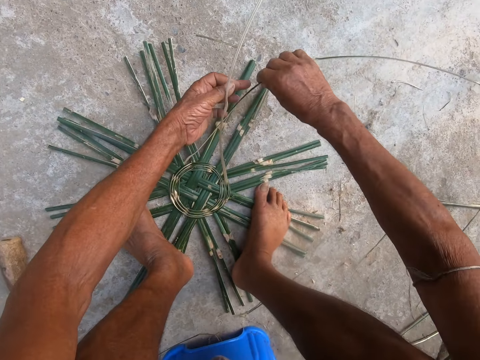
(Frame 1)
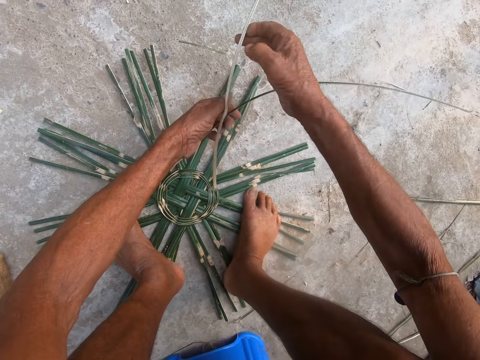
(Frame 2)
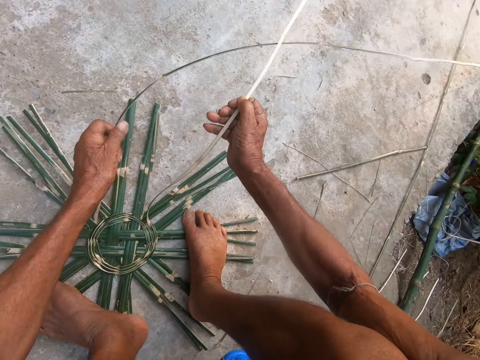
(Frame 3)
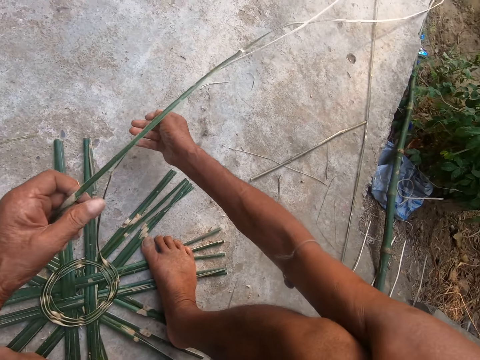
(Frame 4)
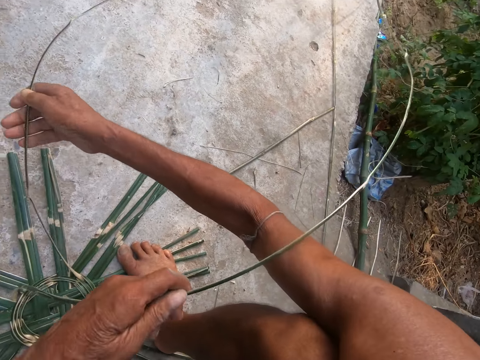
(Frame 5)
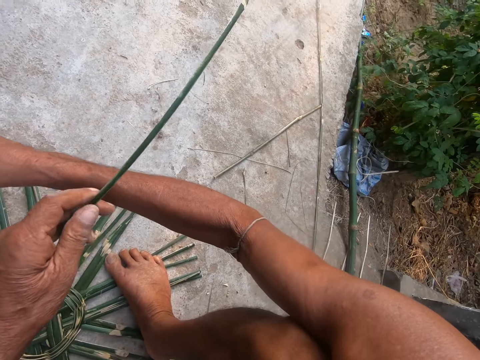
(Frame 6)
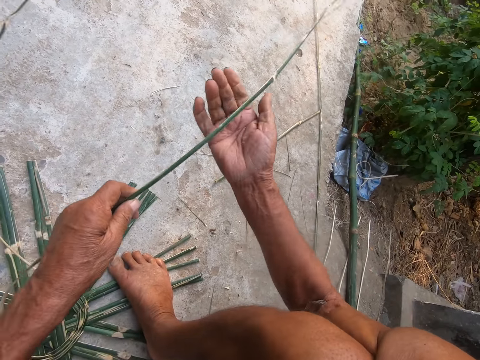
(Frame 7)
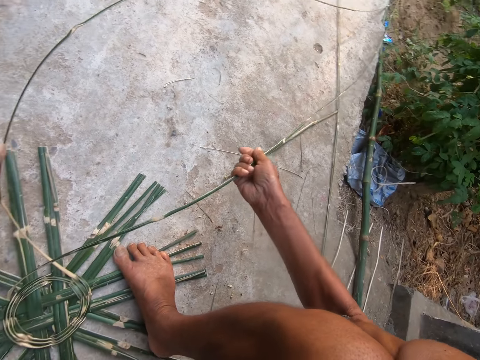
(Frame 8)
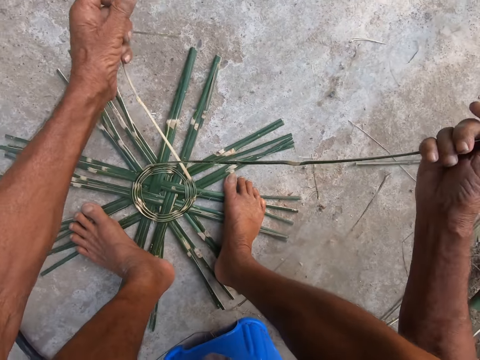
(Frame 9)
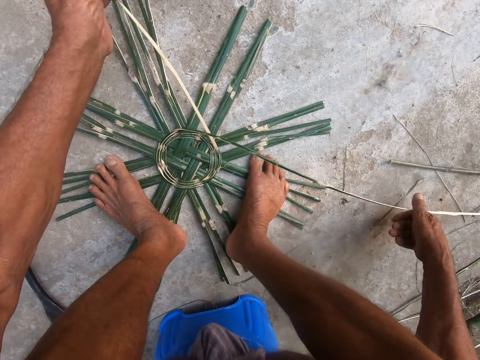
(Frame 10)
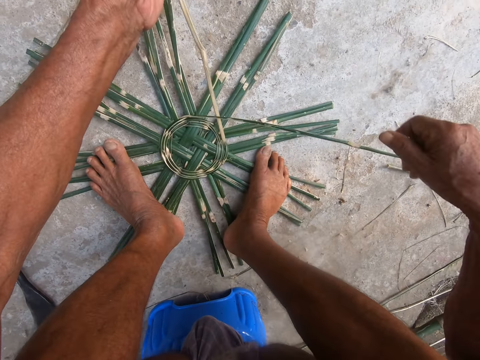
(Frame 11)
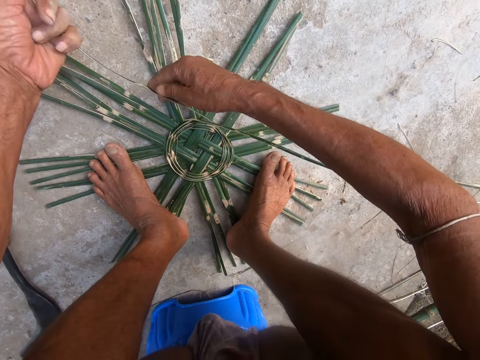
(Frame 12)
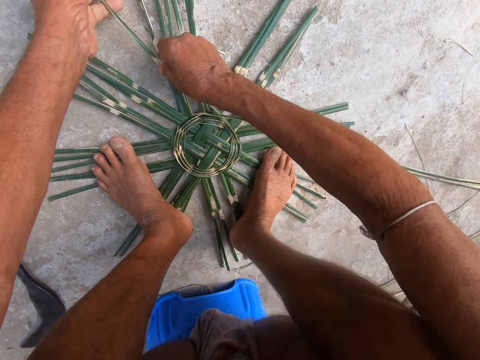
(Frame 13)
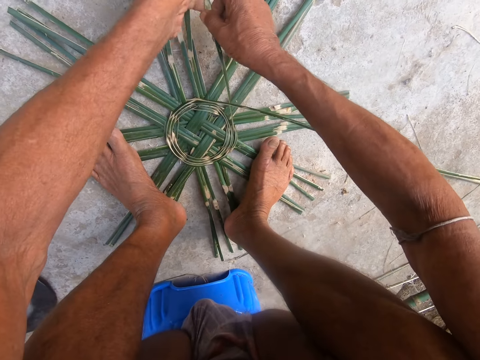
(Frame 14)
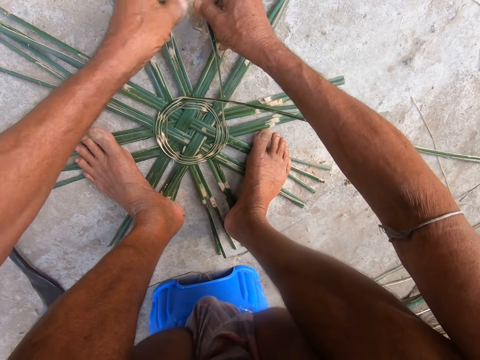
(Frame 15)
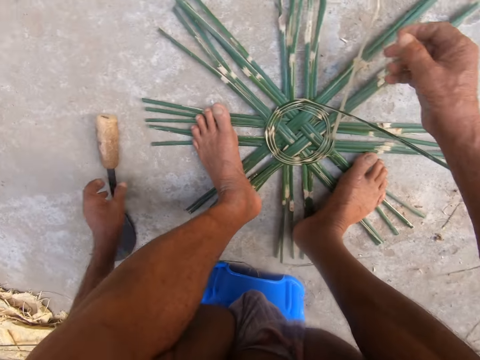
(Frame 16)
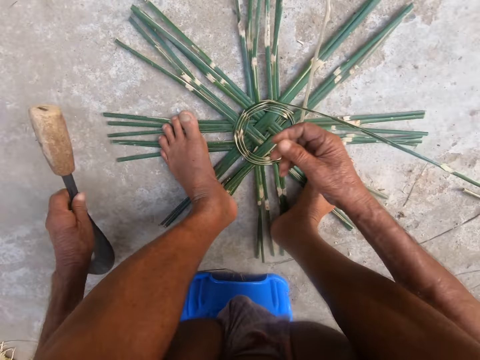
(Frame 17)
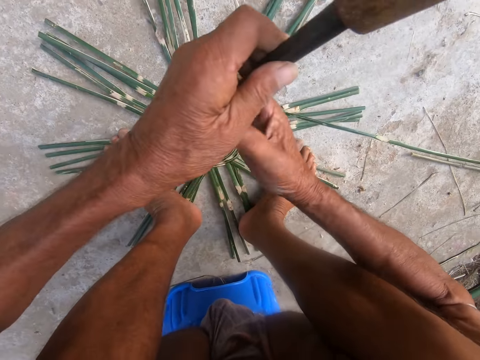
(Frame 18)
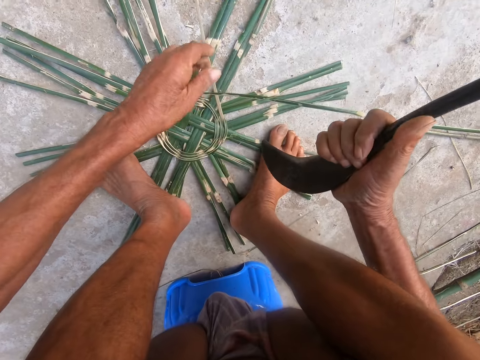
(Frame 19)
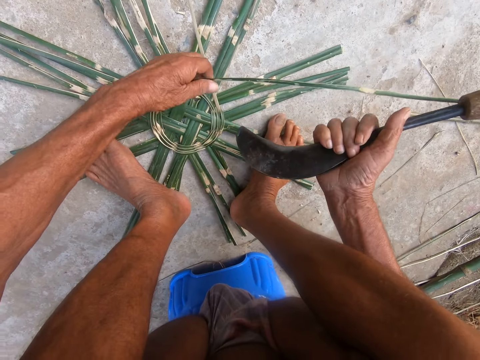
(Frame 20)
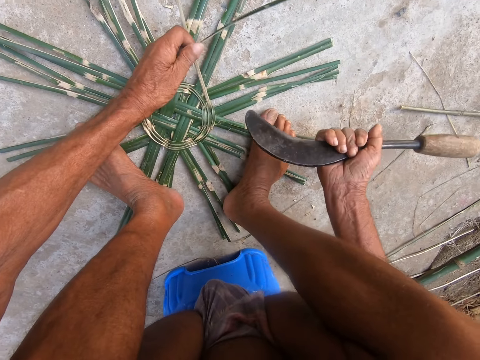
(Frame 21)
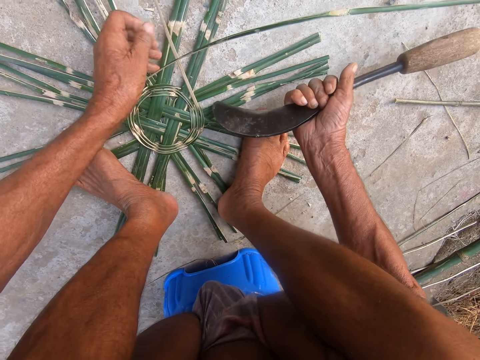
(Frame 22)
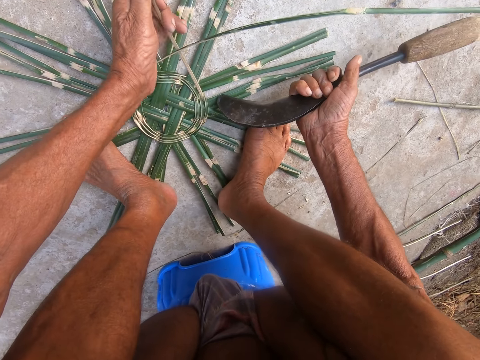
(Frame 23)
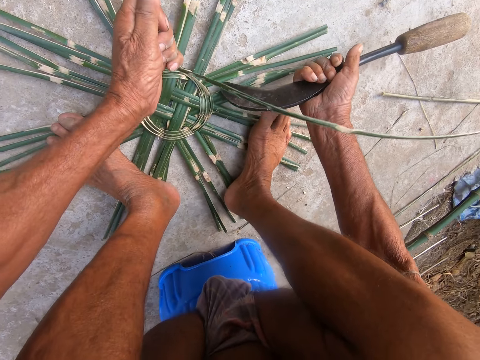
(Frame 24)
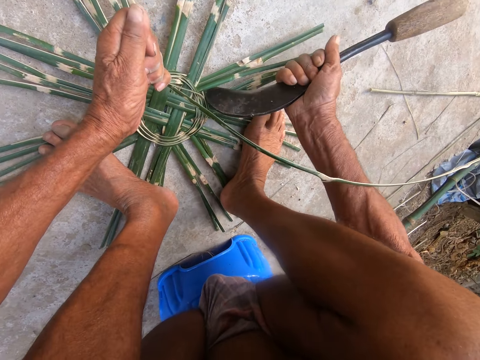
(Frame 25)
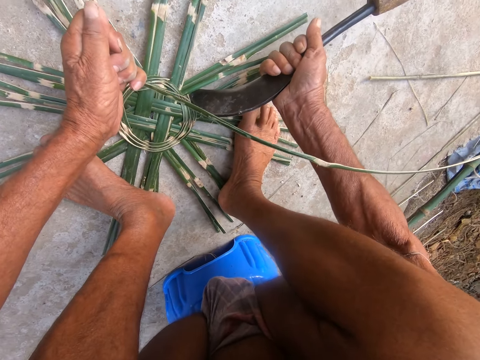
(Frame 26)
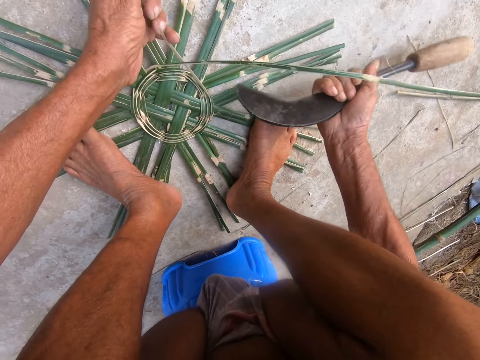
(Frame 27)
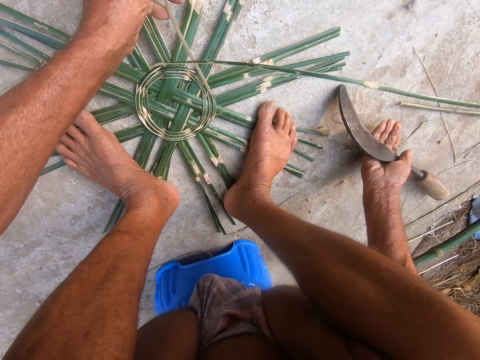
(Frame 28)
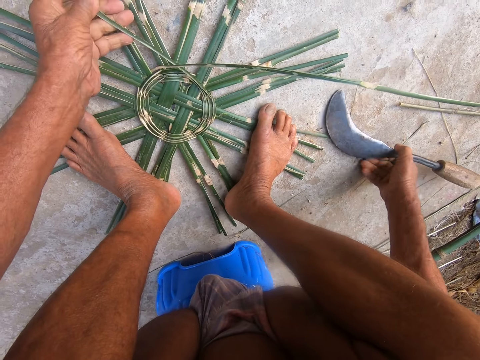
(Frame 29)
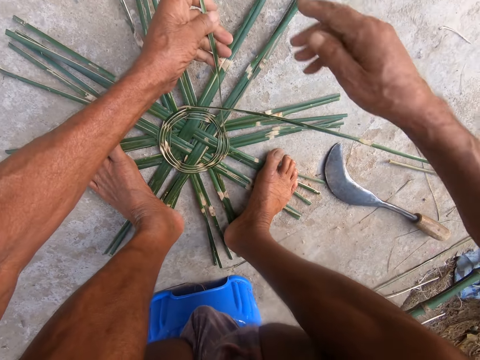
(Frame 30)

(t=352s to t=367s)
The camera wearer adjusts the bamboo straws in his hands. He weaves. He picks the slasher or sickle from the ground with his left hand. He holds the slasher in his right hand. He holds the bamboo strip on the ground with his left hand. He fixes the weave with the sickle. He fixes the weave with the sickle again. He hits the basket on the ground with the slasher in his right hand. He drops the slasher in his right hand on the ground.

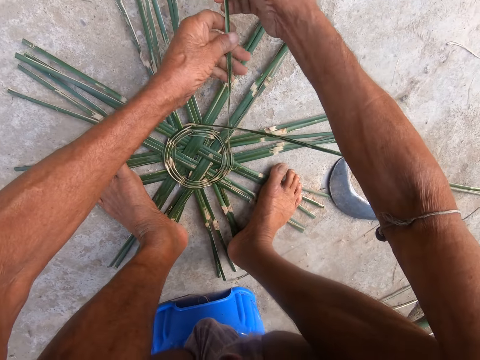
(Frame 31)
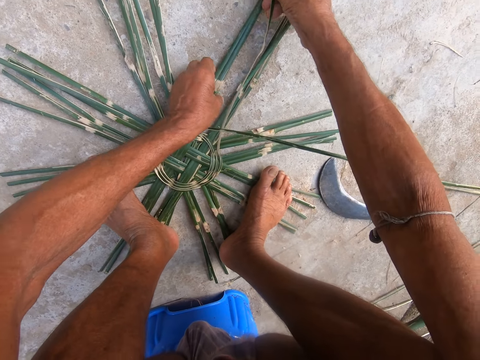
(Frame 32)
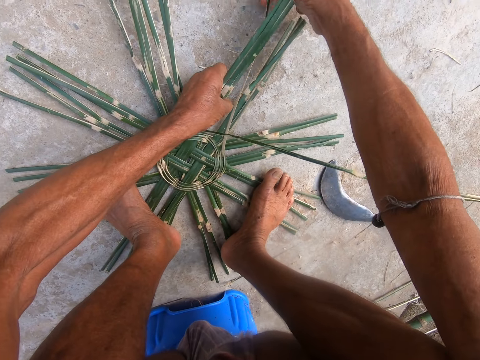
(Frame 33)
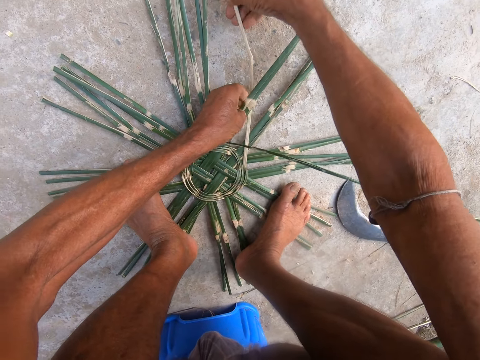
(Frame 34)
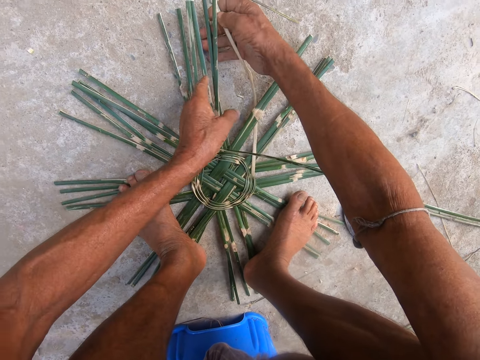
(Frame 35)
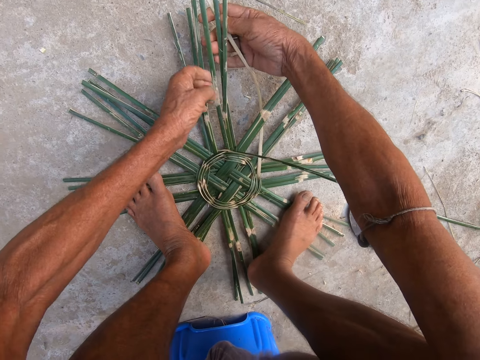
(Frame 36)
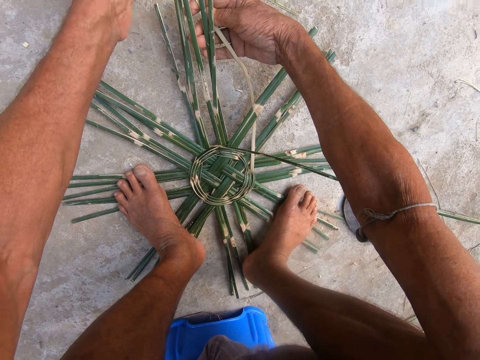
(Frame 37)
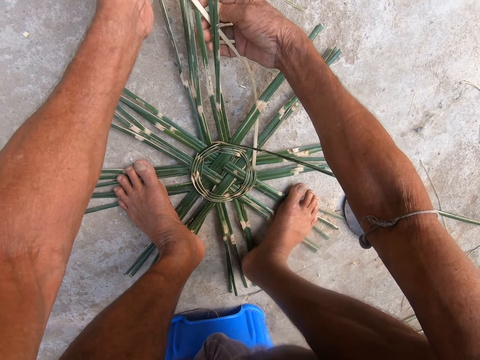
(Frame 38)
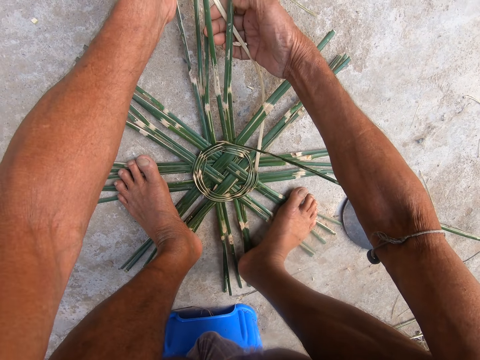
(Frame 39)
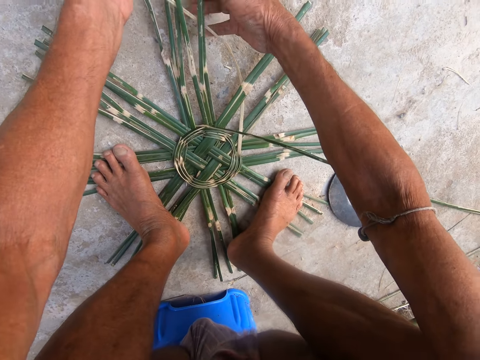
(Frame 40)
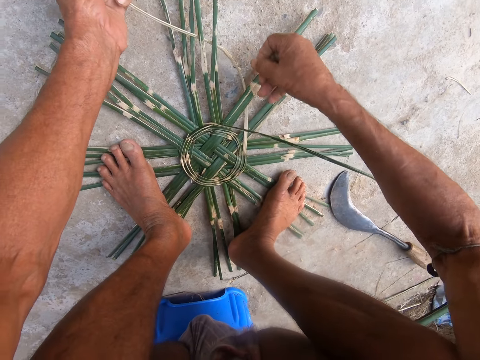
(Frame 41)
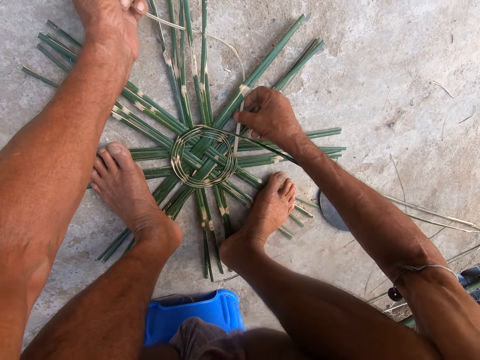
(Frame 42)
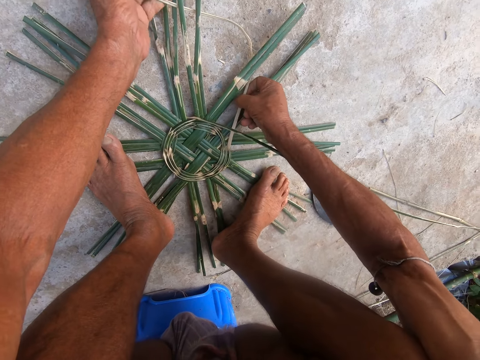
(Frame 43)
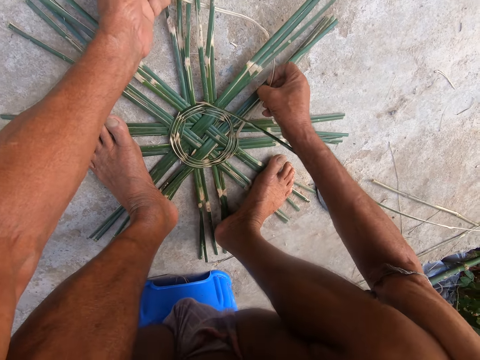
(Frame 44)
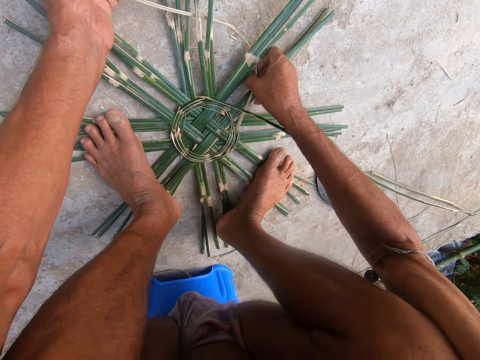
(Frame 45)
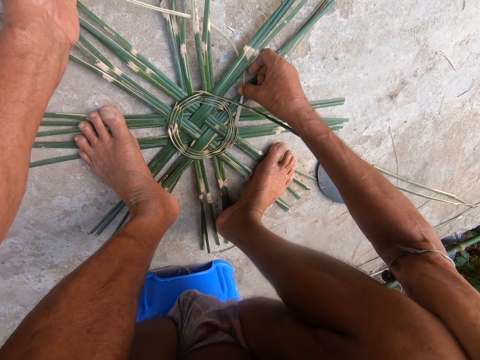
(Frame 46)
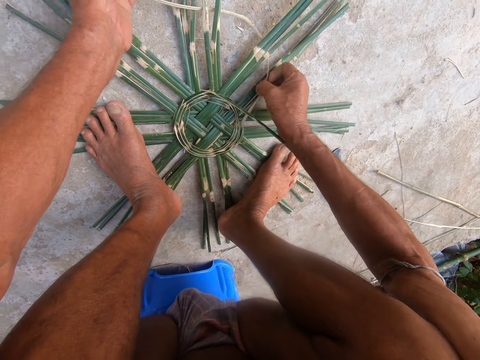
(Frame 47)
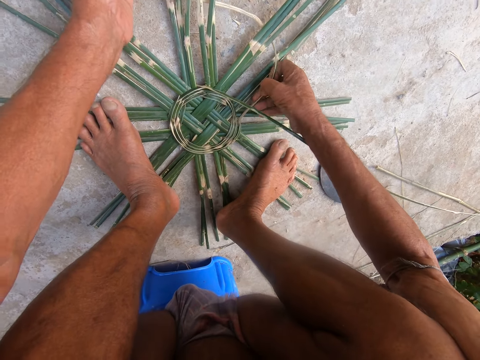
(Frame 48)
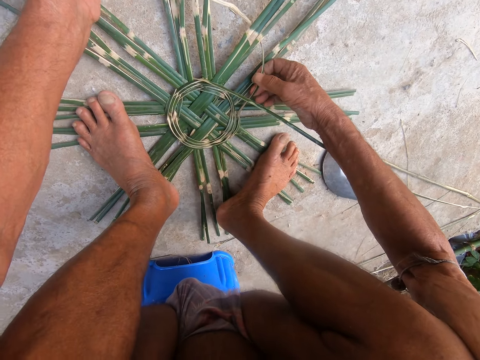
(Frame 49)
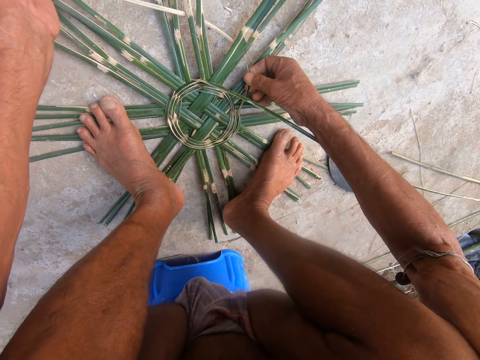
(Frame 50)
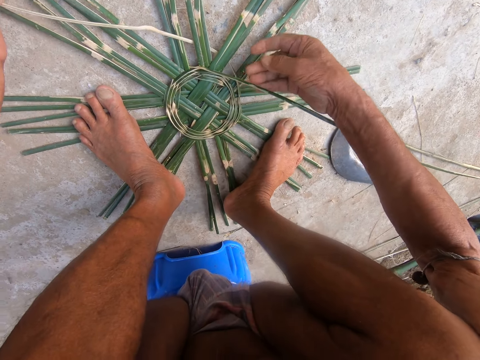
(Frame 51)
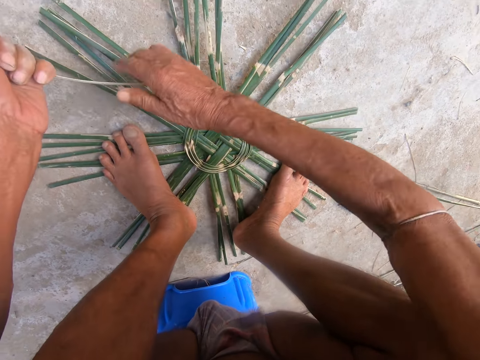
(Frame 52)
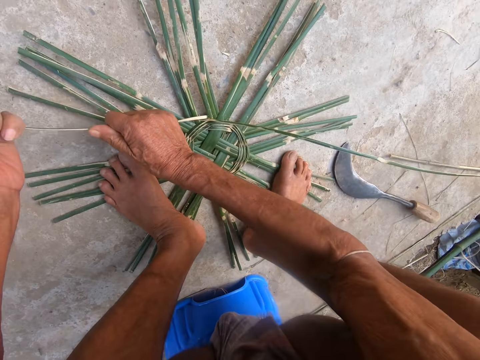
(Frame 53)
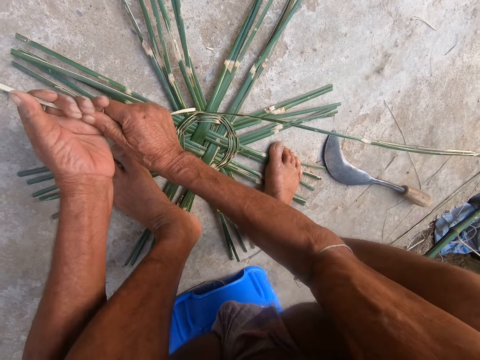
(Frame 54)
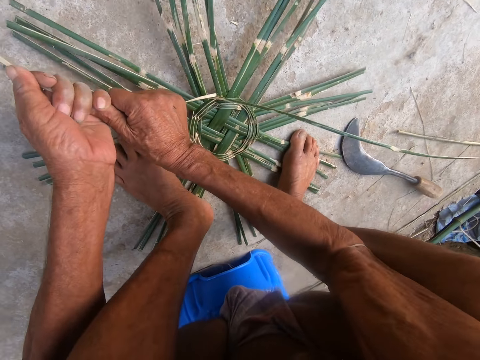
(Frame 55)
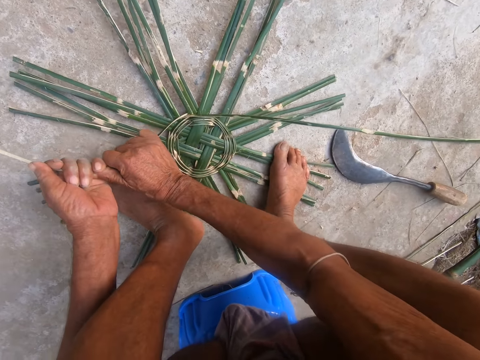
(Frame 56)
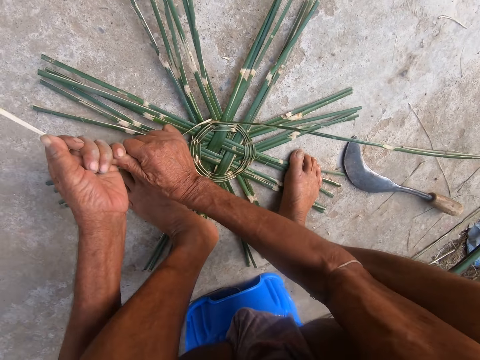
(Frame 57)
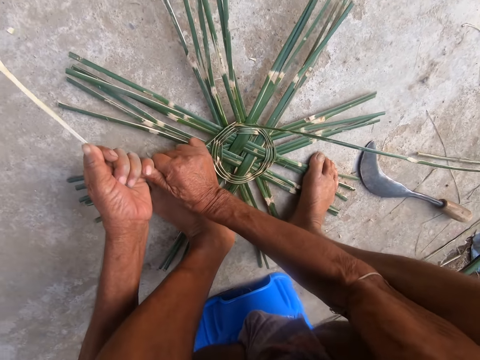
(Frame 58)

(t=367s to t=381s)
The camera wearer holds the bamboo straw with his right hand. He lifts the basket from the ground with his left hand. He weaves the basket with the bamboo straw in his right hand. He picks the basket from the ground with his left hand. He weaves the basket with the bamboo straw in his right hand. He holds the bamboo strip with his left hand. He holds the bamboo strip with his hands. He pulls the bamboo strip with his hands.
